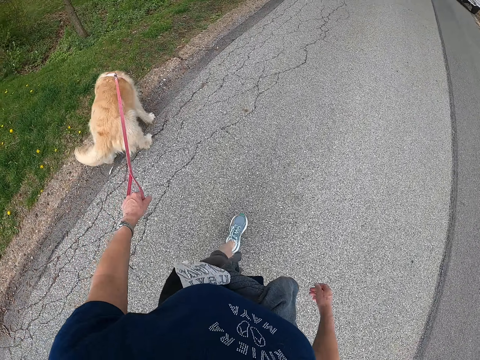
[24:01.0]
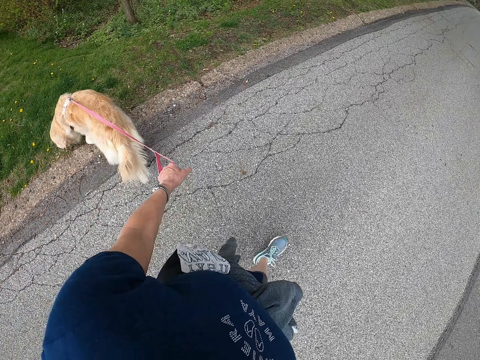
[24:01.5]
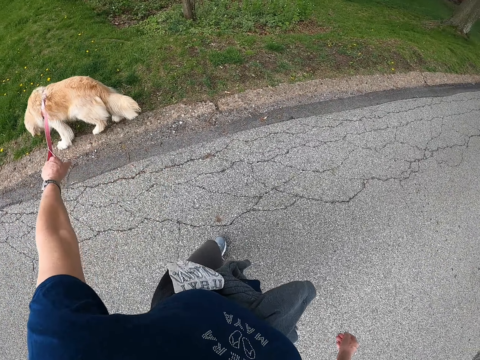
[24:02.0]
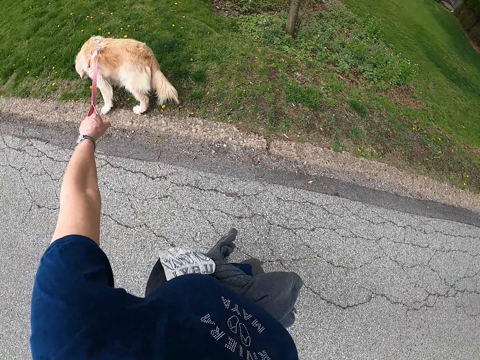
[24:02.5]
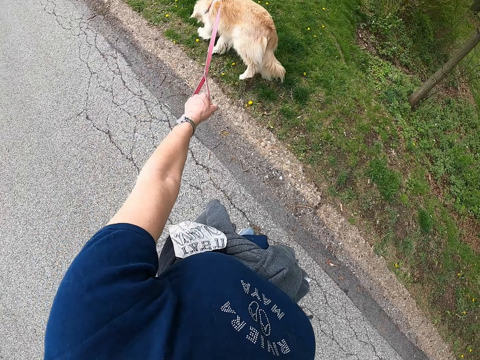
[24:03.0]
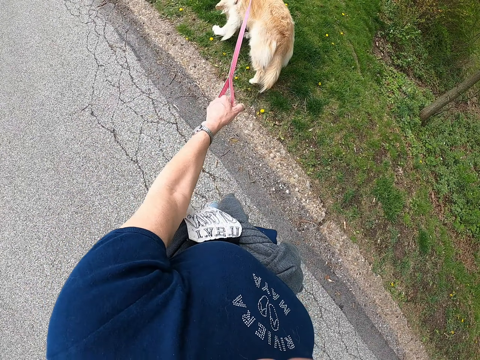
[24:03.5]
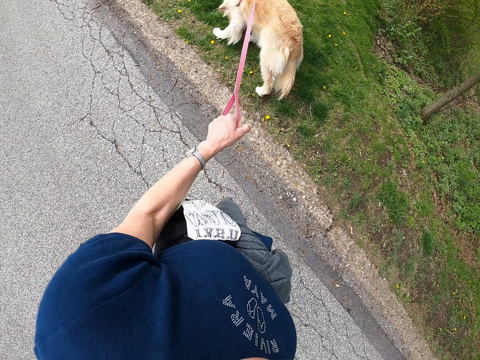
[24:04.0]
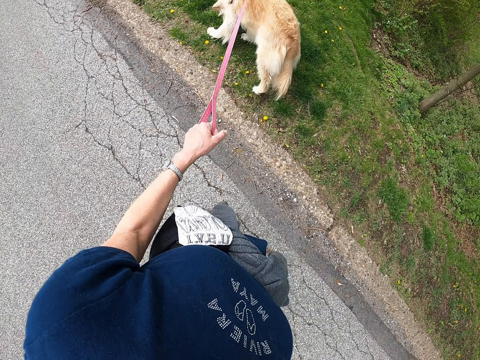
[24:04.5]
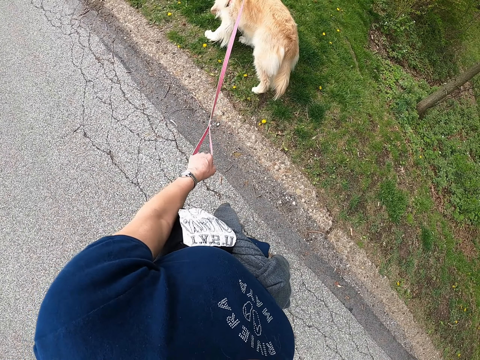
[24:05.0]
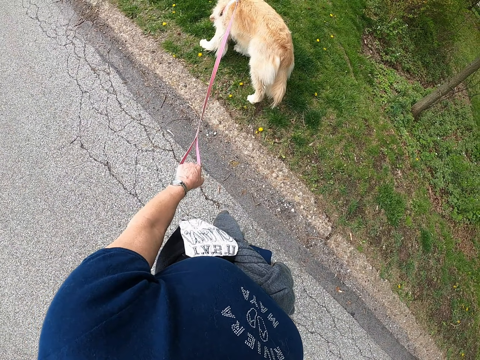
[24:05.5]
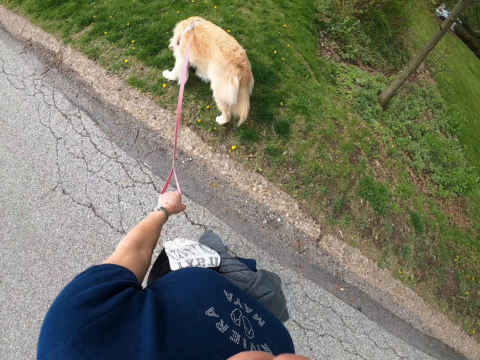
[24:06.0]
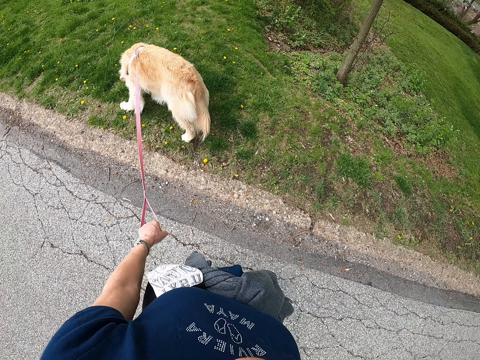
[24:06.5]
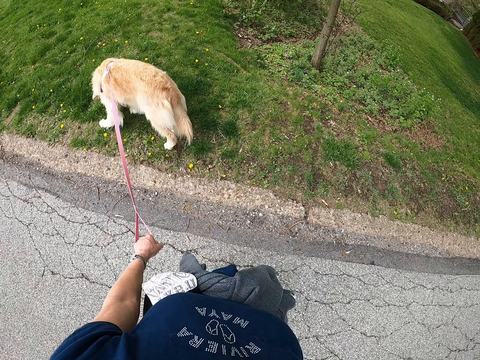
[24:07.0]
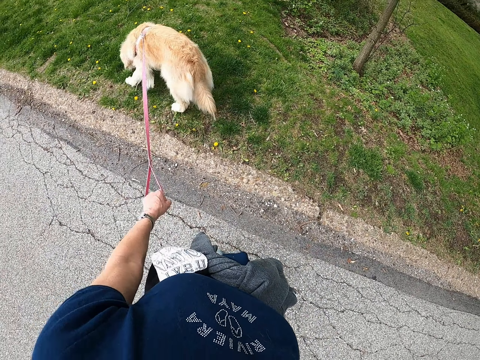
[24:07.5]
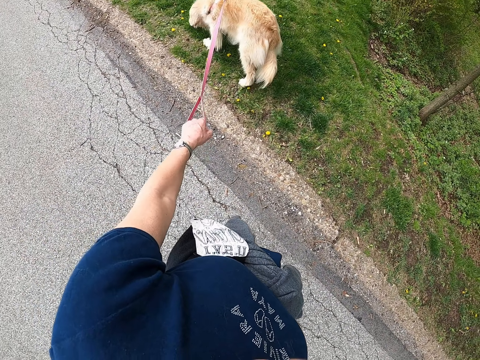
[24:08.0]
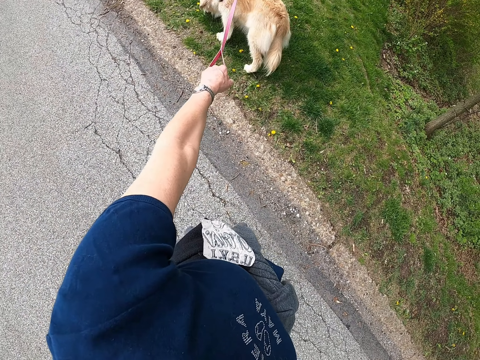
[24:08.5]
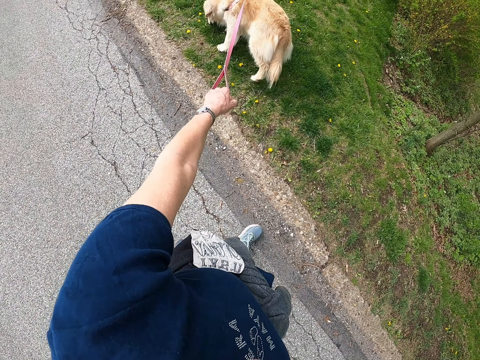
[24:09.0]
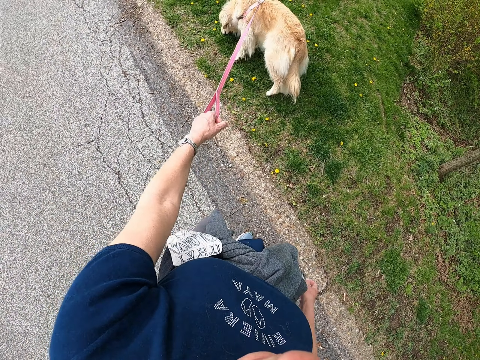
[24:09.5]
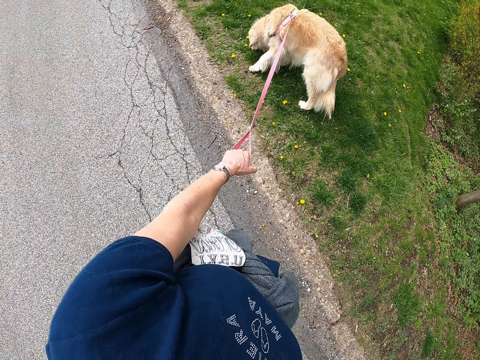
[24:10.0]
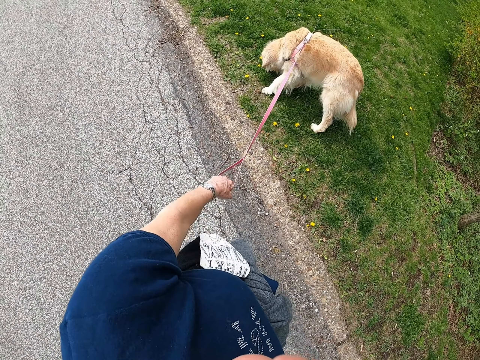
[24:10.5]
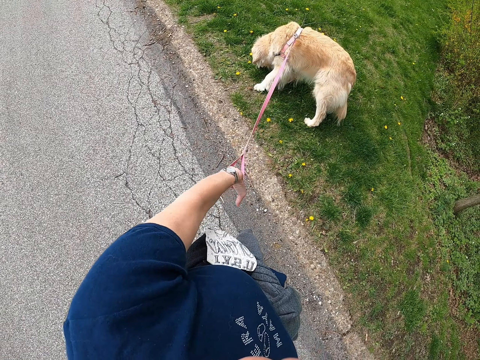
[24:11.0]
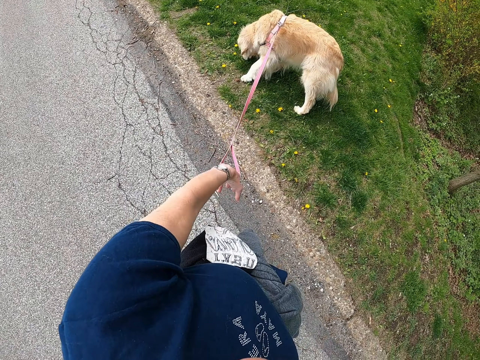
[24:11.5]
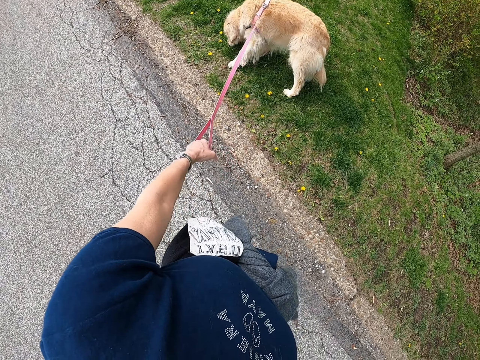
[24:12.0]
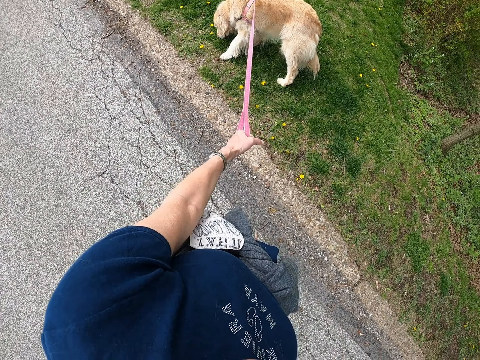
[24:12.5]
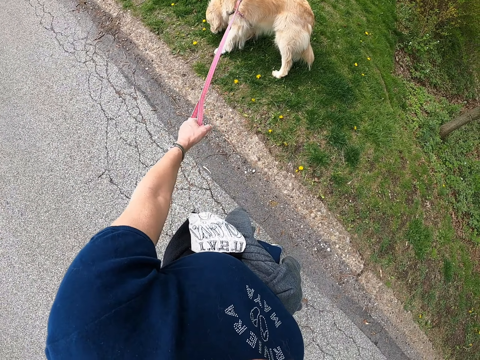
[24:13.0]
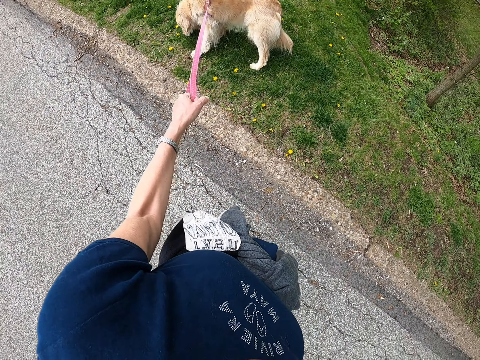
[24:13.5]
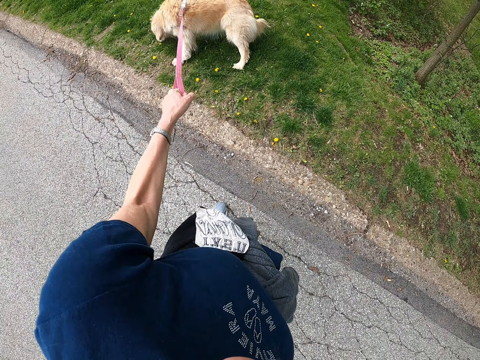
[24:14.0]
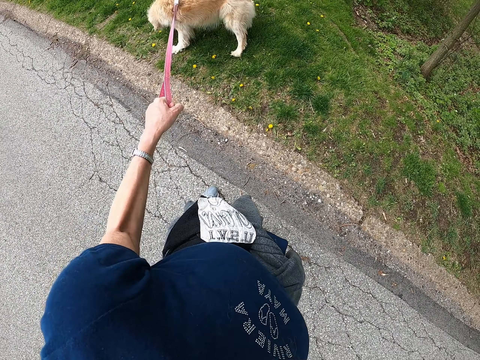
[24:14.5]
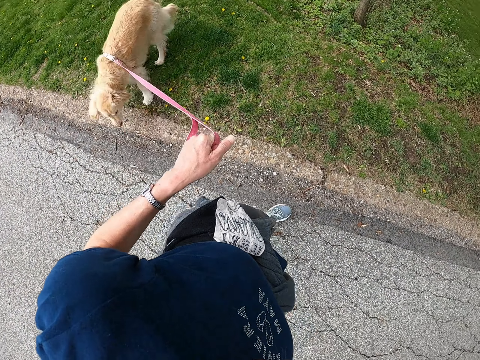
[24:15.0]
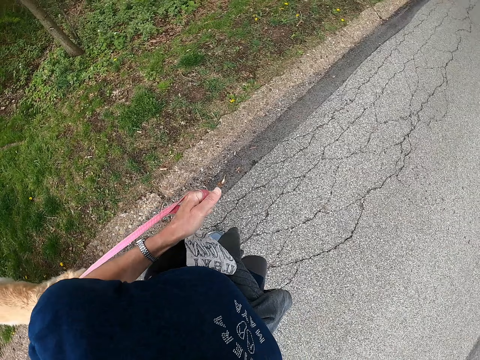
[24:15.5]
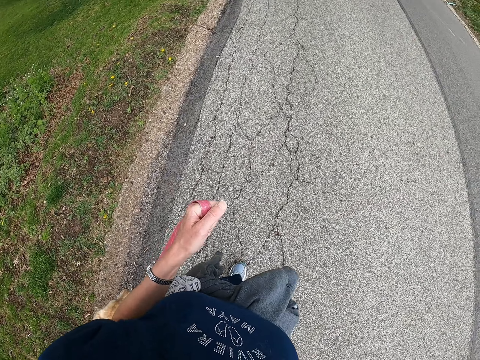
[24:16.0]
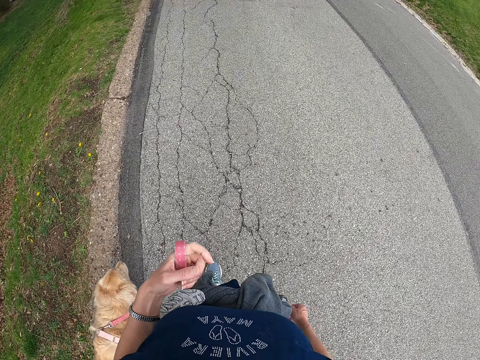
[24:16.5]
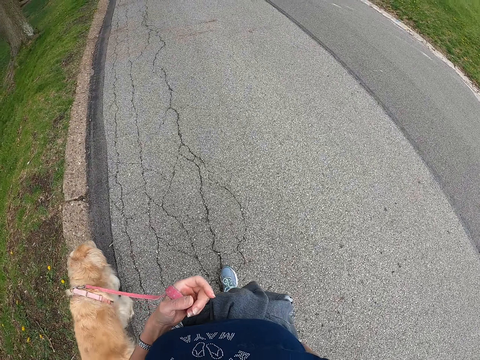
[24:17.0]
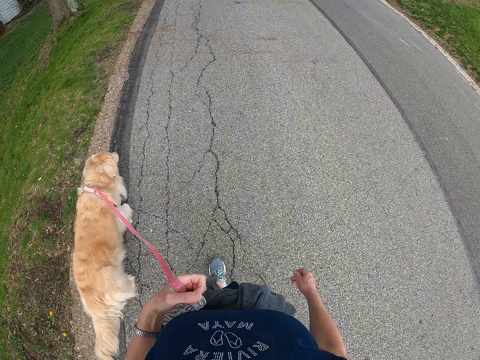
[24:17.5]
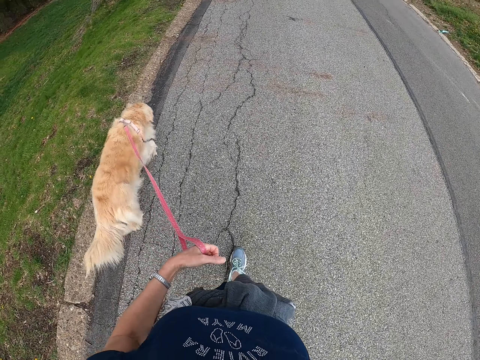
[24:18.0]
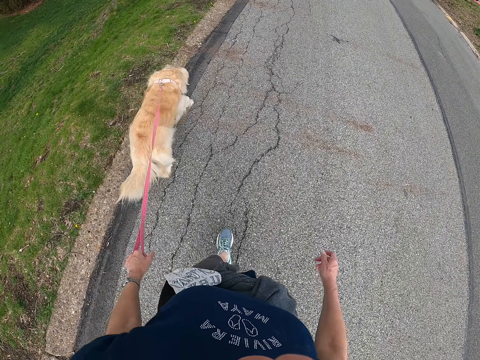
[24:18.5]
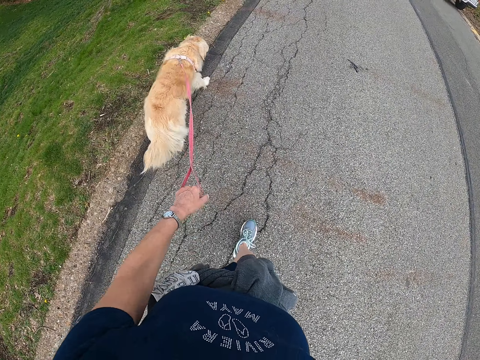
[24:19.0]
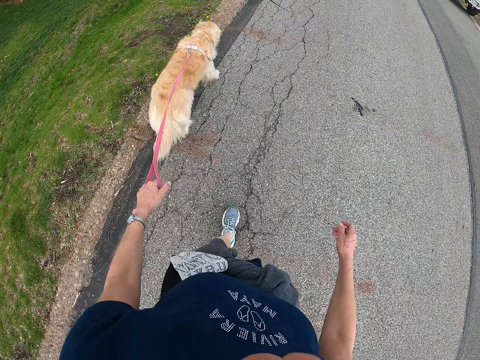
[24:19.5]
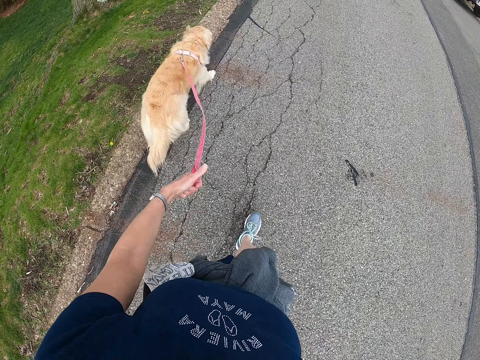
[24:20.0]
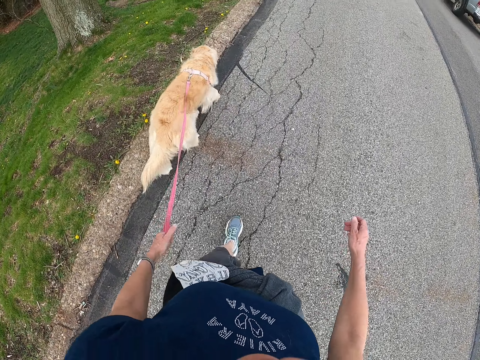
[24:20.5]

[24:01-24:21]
The camera wearer stops for a while on the road. They walk back, pull the dog and walk the dog down the road.

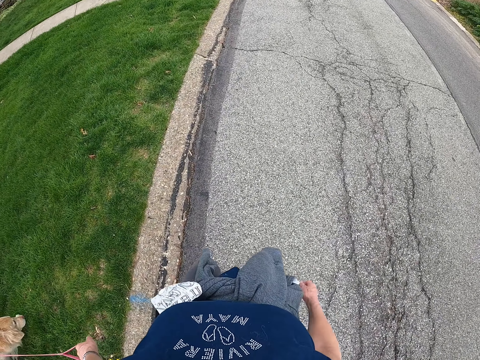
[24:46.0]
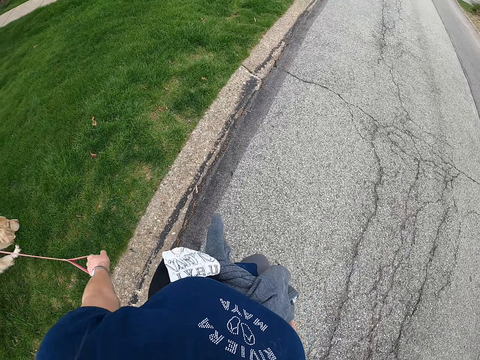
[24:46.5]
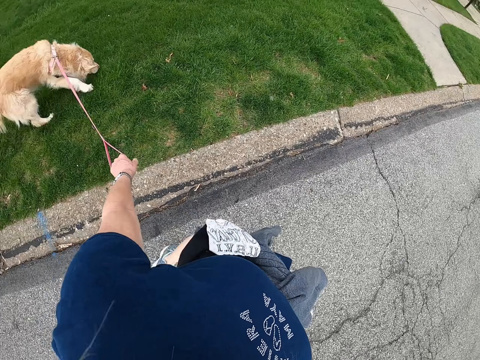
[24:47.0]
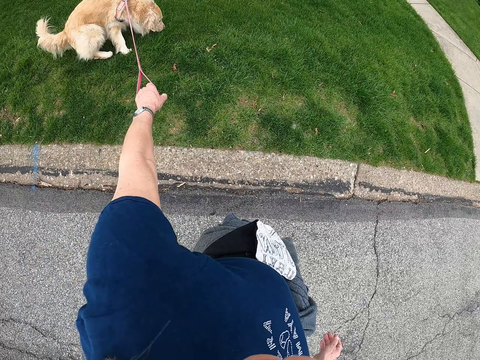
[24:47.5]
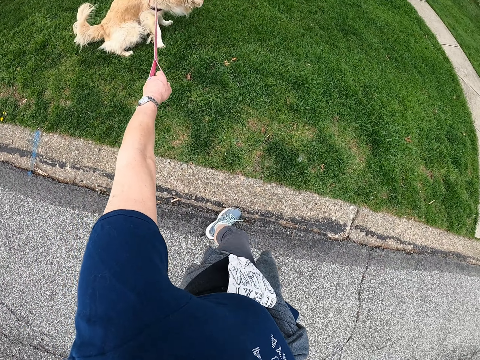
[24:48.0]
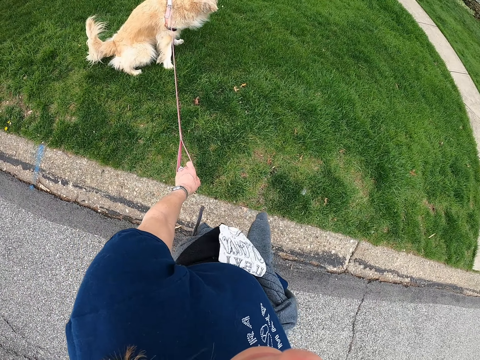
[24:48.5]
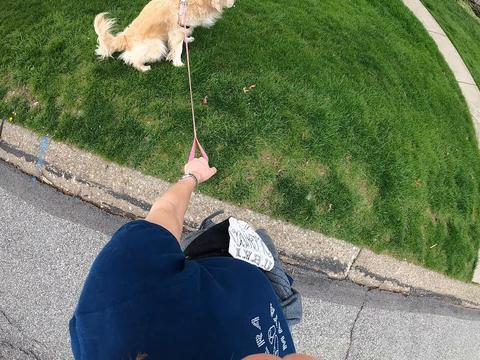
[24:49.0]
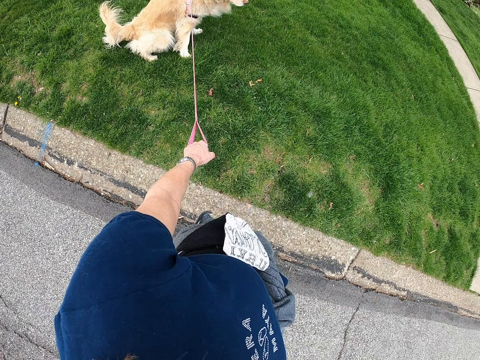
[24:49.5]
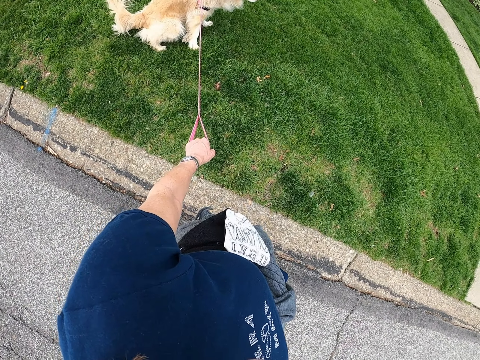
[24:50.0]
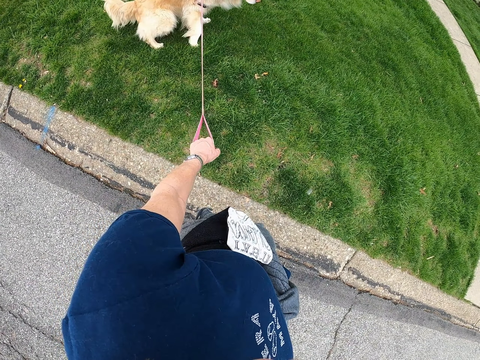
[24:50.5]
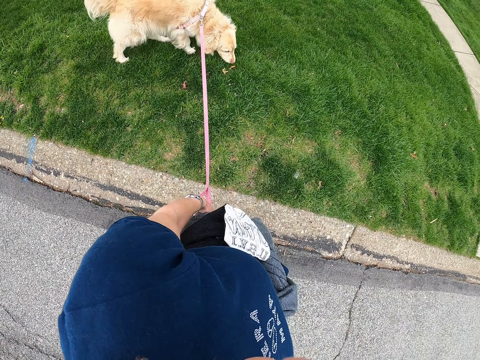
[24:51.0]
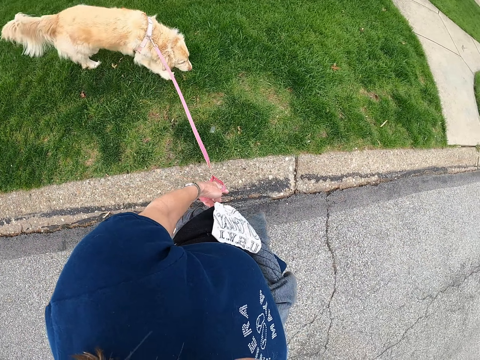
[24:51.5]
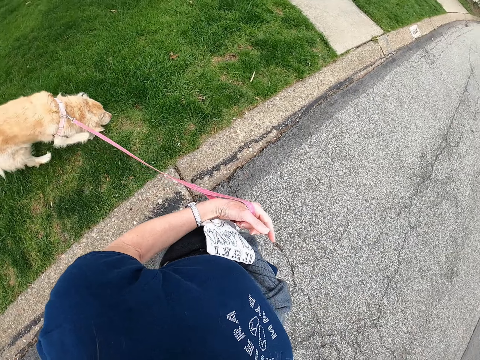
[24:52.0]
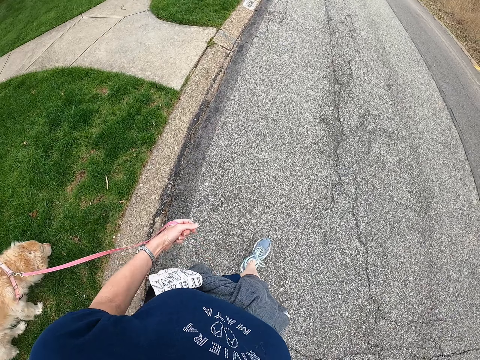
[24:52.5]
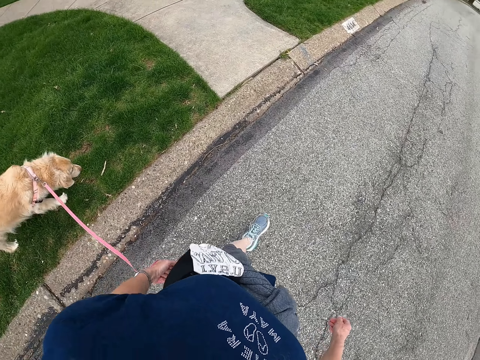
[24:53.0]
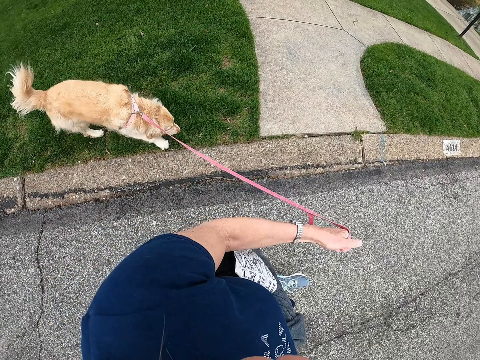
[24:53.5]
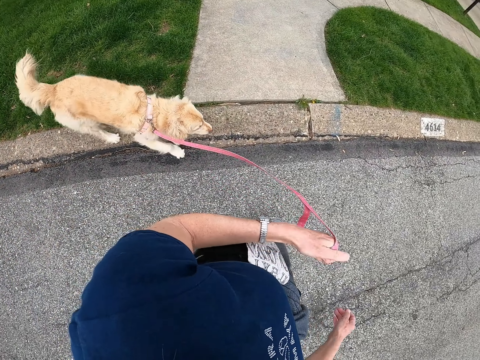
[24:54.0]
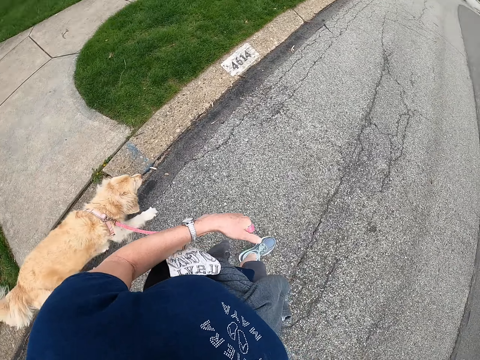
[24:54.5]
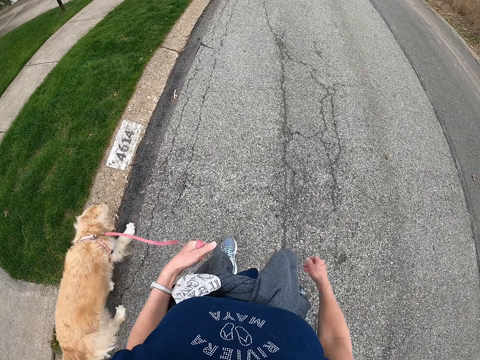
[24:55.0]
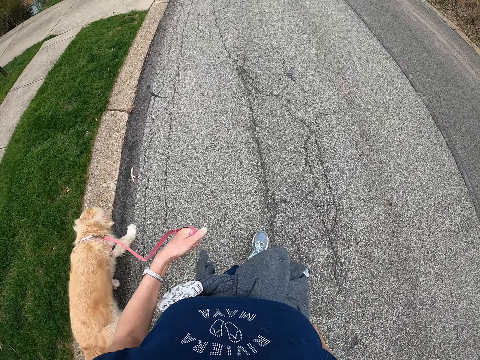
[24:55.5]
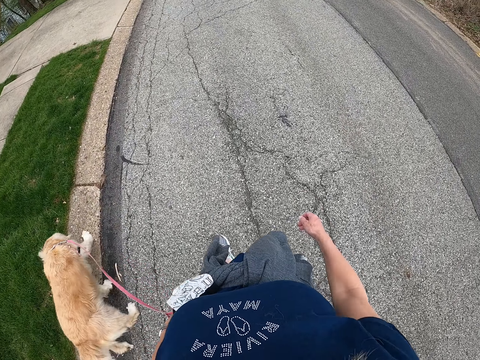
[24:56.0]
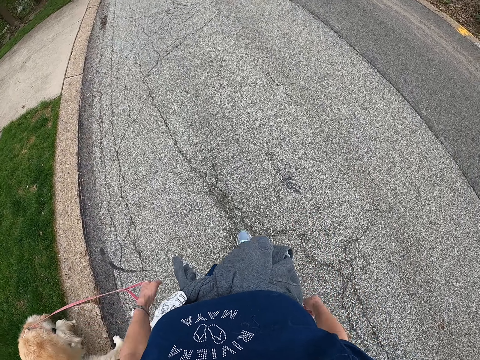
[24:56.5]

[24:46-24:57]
The camera wearer stops. They walk a dog.
